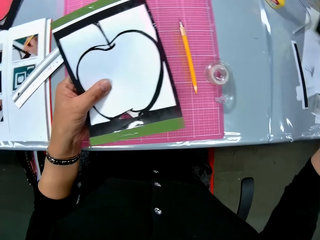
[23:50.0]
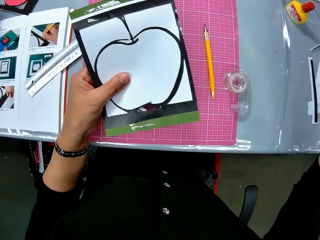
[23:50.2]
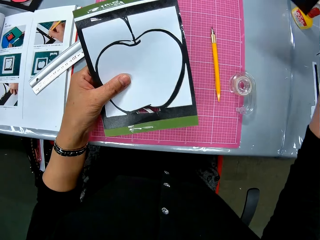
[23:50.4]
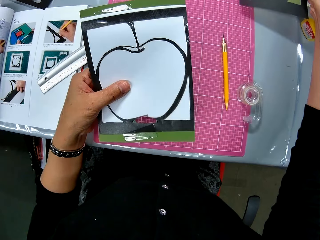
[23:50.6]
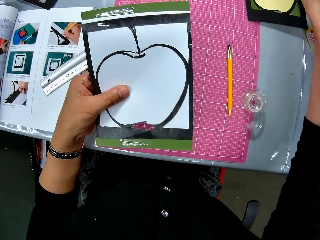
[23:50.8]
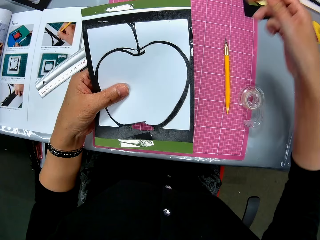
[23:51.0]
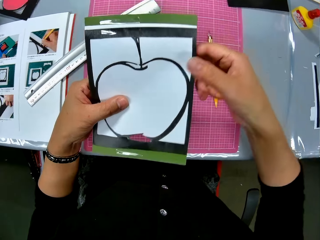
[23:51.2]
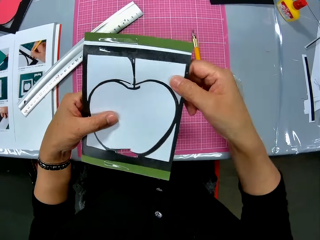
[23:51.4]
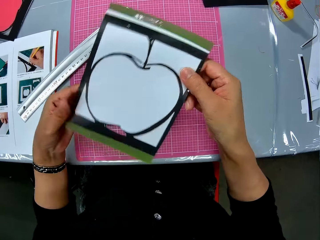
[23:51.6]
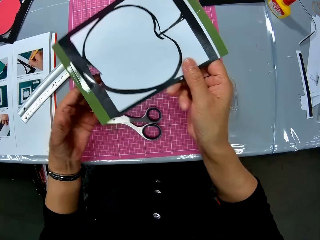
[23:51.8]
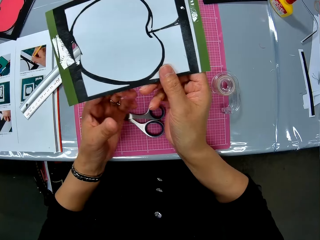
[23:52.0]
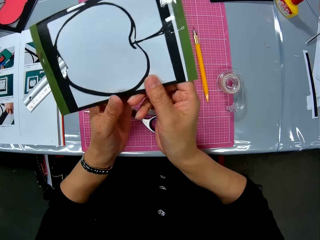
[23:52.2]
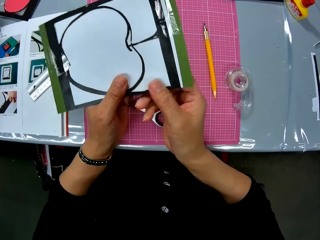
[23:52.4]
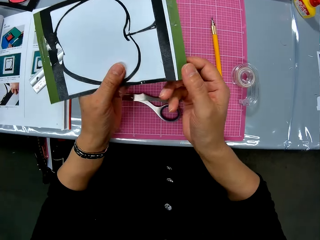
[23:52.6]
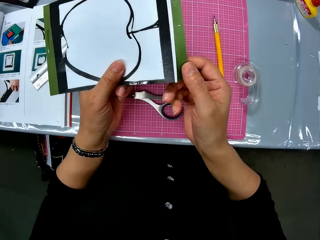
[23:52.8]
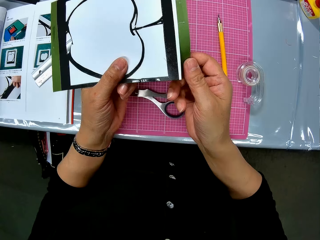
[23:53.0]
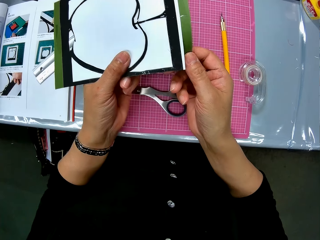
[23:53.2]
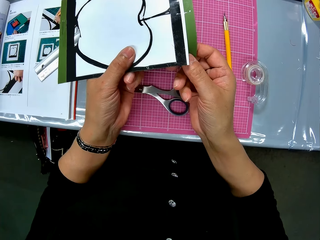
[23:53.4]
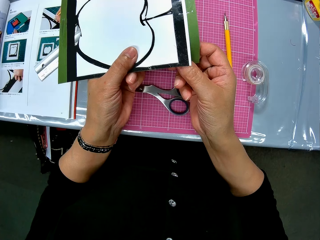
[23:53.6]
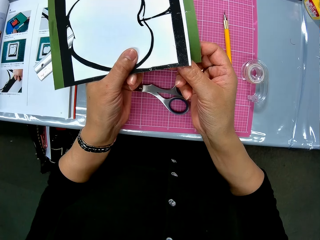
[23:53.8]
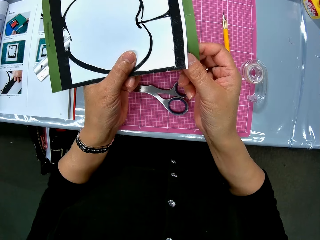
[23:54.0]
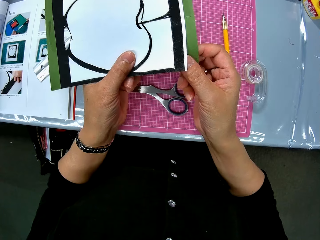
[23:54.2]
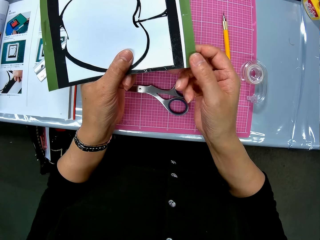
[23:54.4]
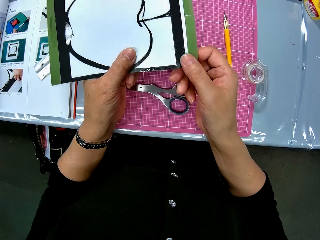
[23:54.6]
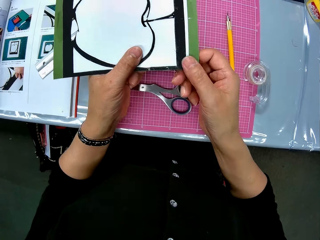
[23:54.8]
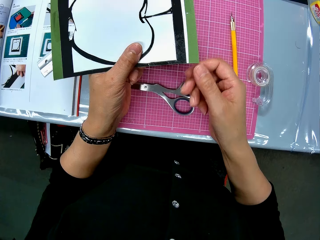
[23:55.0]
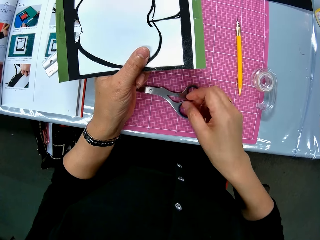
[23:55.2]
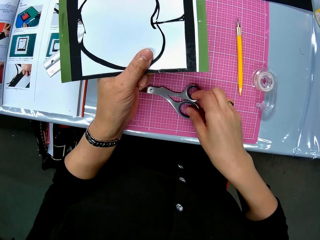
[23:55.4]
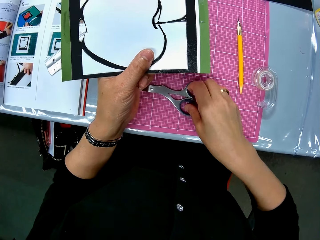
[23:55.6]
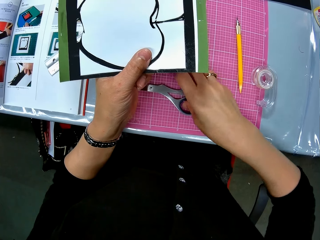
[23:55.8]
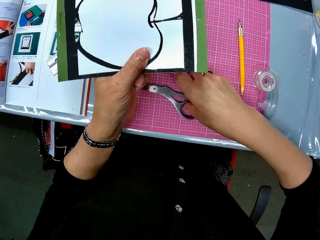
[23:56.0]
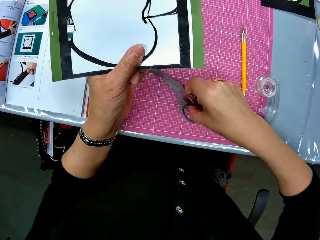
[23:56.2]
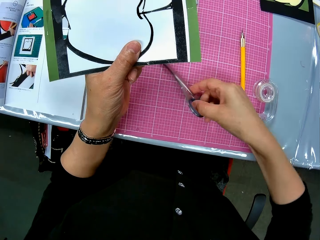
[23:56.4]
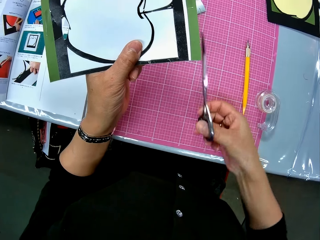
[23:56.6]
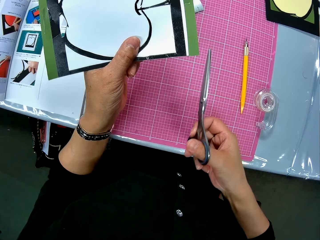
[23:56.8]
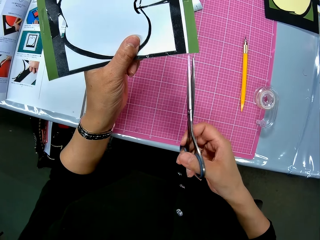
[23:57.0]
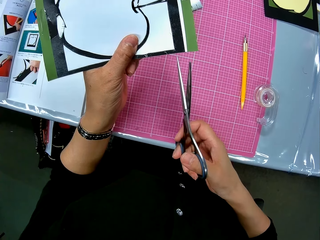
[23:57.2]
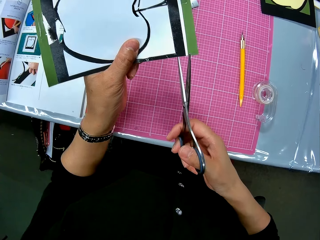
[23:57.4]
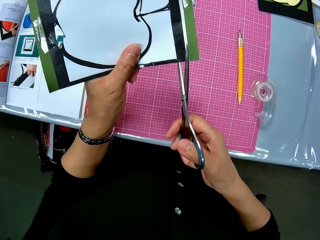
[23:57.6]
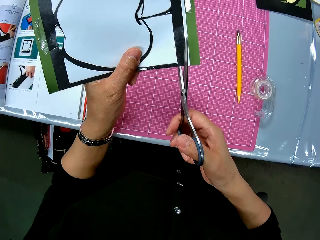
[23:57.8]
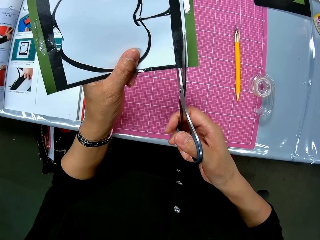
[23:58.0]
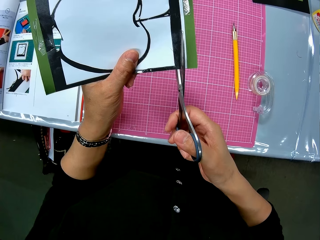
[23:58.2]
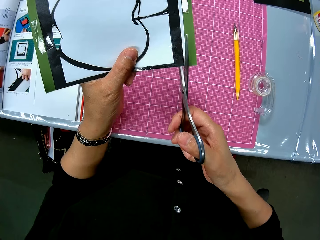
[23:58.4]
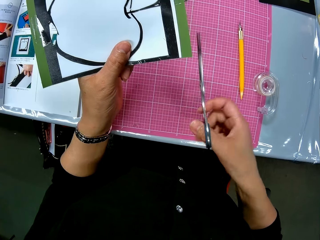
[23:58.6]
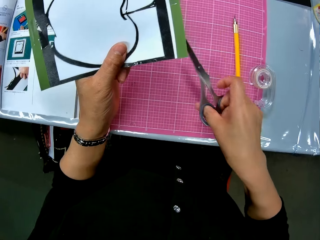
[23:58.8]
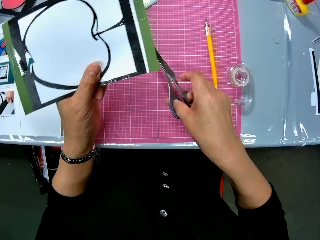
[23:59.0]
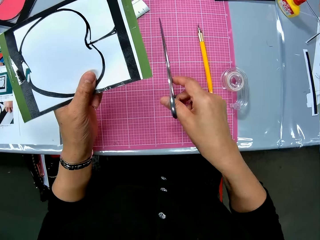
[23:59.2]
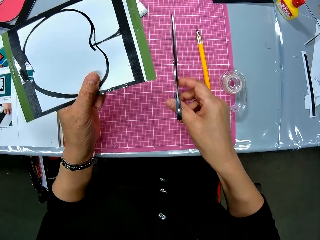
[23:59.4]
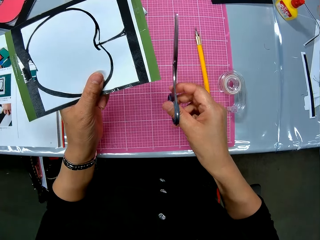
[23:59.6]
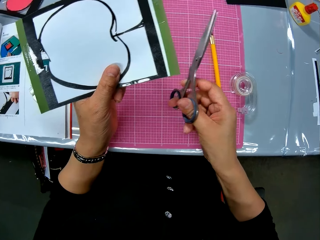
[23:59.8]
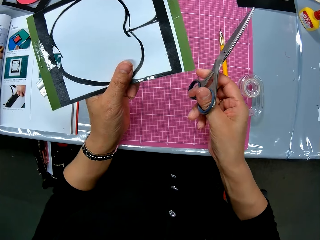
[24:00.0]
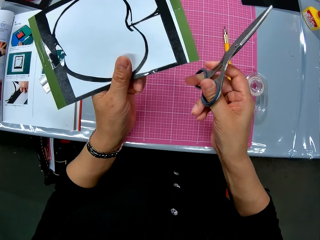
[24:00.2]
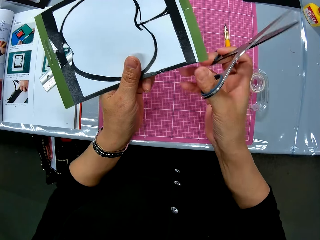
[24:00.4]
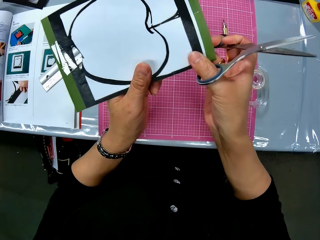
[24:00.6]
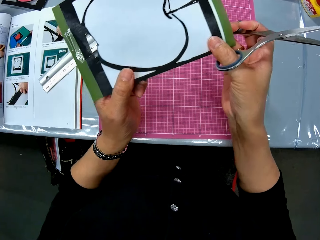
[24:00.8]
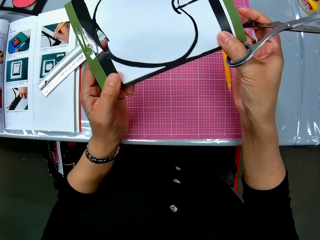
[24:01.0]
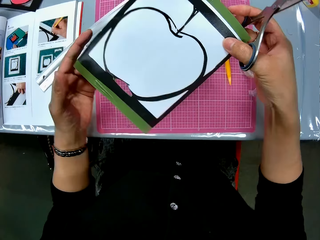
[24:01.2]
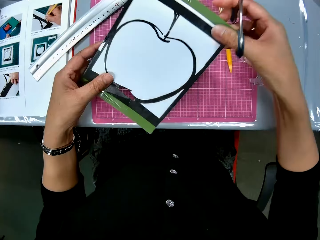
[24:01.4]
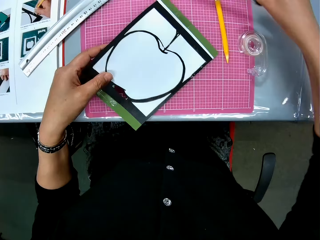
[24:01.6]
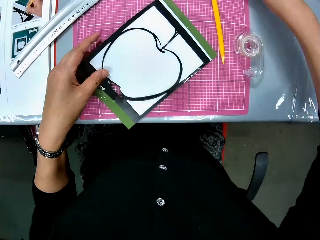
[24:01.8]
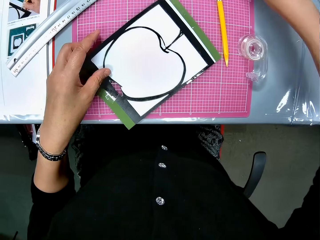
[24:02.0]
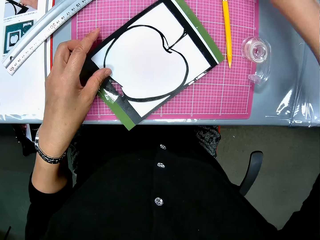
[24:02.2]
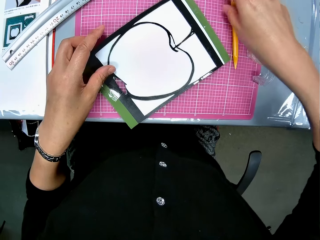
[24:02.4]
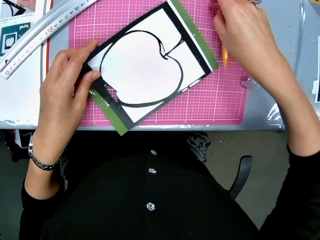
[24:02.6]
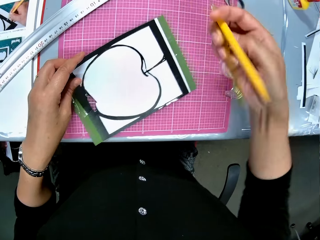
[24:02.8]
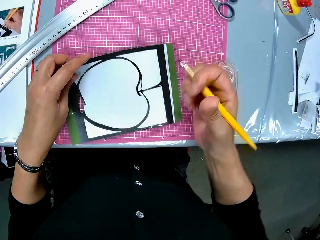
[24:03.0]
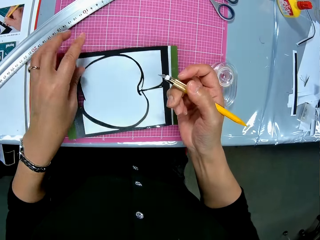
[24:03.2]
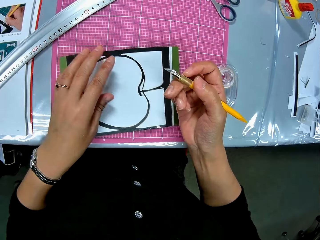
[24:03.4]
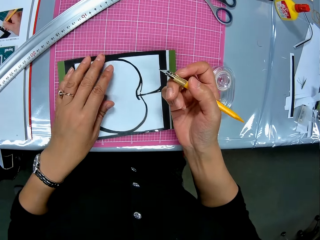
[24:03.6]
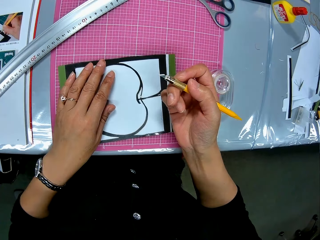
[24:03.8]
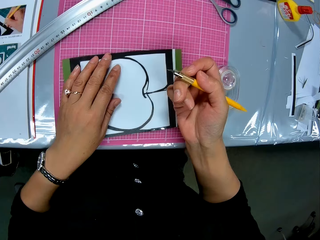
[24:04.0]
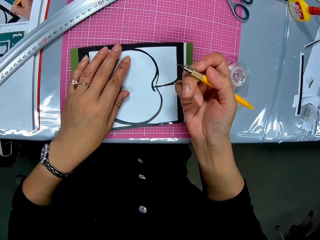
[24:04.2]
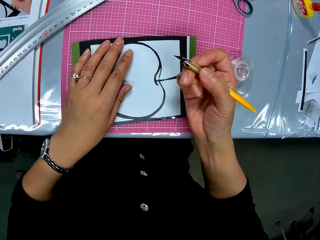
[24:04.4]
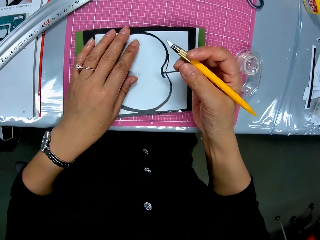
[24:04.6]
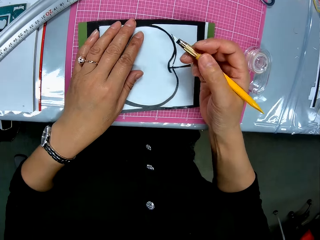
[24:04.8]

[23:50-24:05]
The camera wearer picks up the yellow cardboard paper from the table. She drops the cardboard paper at a corner of the table. She turns the white cardboard. She picks up the scissors from the table with her right hand. She cuts a piece of the card. She places the scissors close to the white cardboard. She removes the scissors from the white cardboard. She turns the white cardboard. She puts the scissors down. She drops the white cardboard on the sheet. She picks up the craft knife from the table.

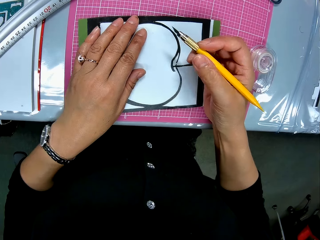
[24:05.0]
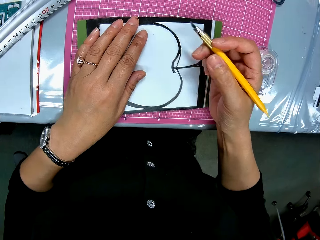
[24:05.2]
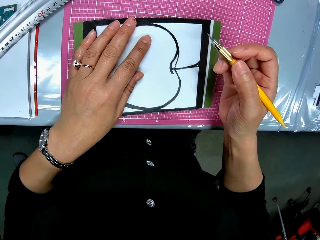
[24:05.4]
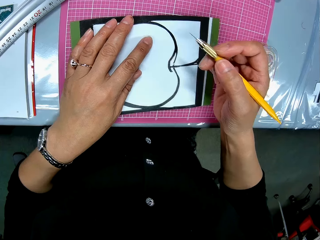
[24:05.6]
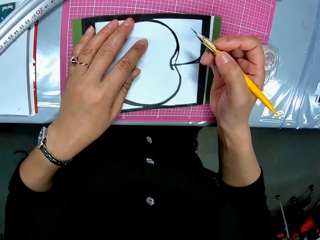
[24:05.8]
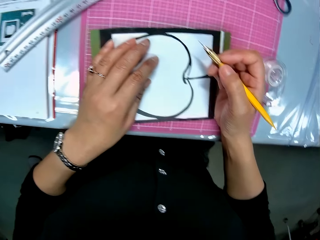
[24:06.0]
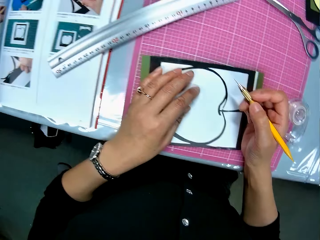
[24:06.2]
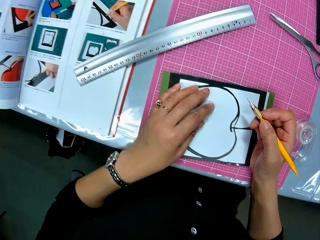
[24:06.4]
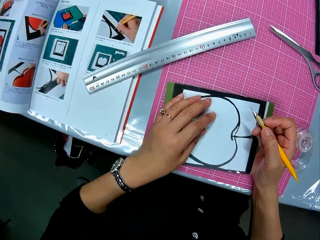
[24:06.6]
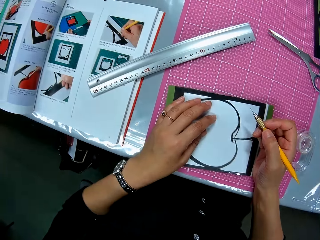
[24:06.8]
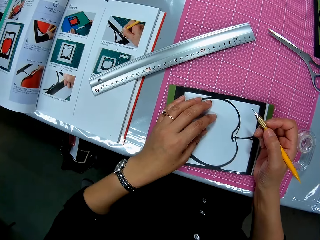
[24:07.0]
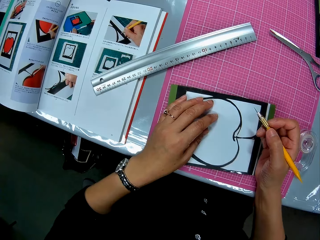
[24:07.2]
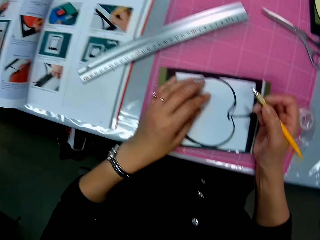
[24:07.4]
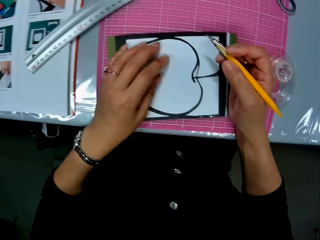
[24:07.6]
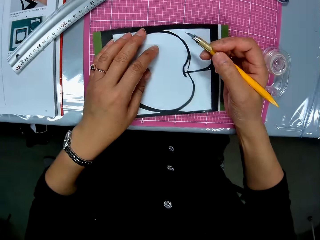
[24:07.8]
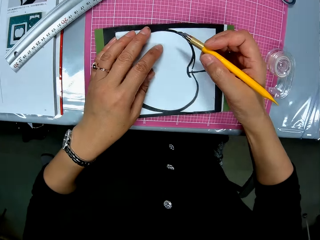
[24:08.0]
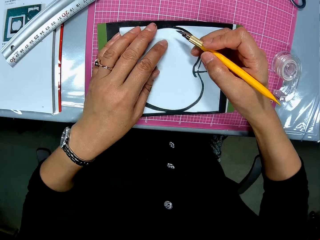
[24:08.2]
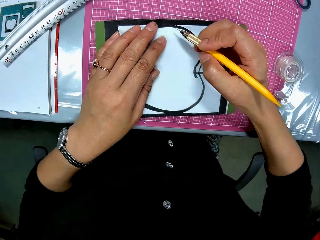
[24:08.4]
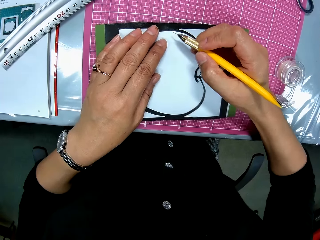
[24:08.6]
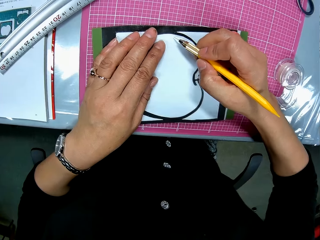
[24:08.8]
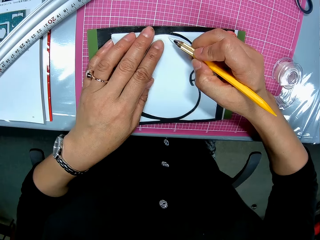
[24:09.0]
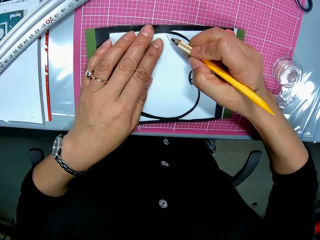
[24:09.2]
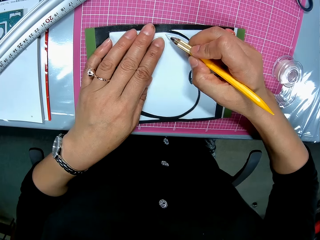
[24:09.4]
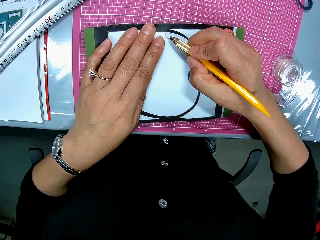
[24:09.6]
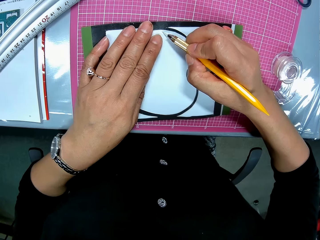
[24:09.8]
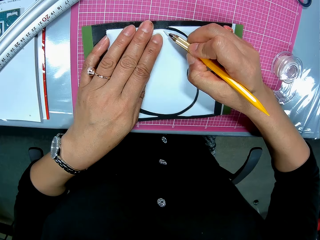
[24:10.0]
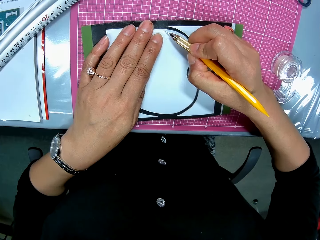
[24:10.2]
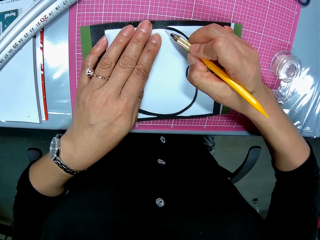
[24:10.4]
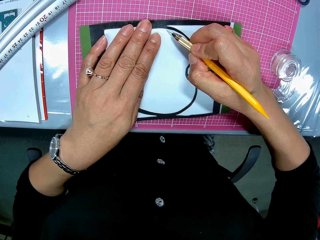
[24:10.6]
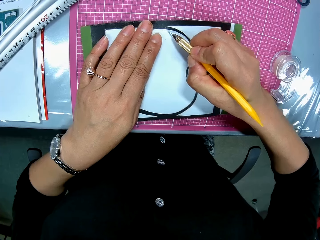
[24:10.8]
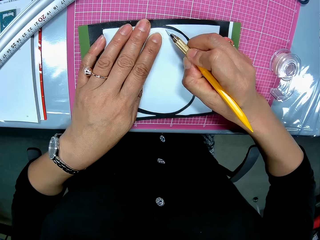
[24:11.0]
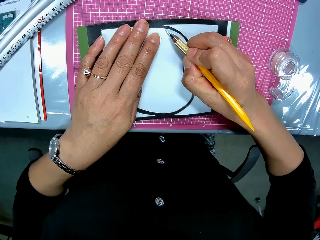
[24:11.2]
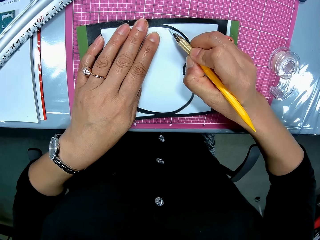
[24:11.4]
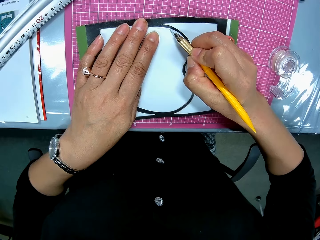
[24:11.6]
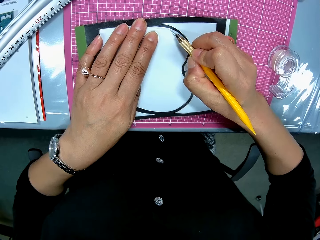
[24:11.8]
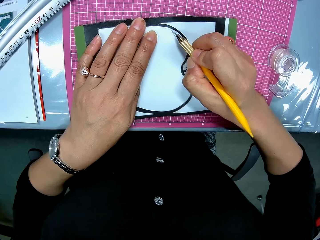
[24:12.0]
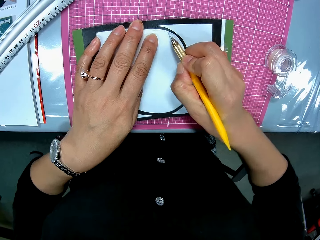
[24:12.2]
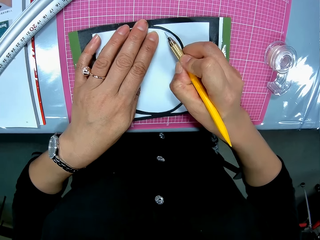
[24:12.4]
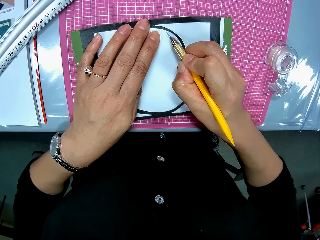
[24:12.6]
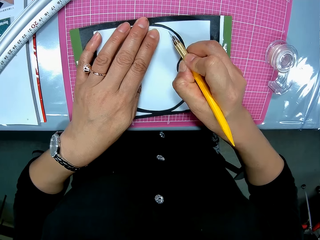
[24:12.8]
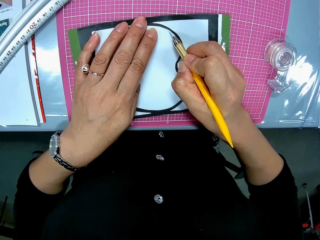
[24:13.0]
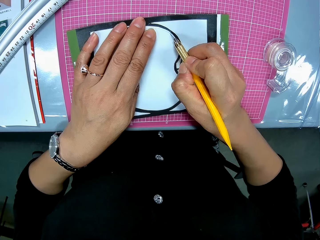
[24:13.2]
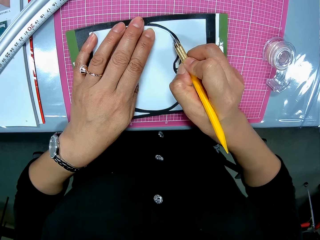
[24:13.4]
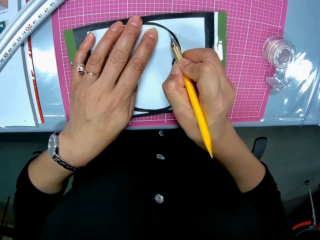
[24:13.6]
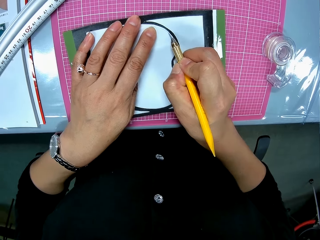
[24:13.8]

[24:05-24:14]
The camera wearer looks left. She cuts the white cardboard with the craft knife in her right hand.
